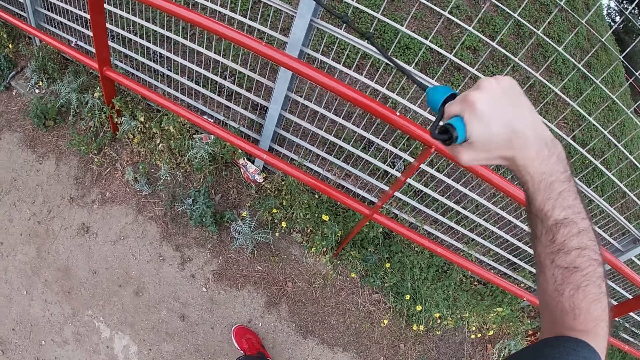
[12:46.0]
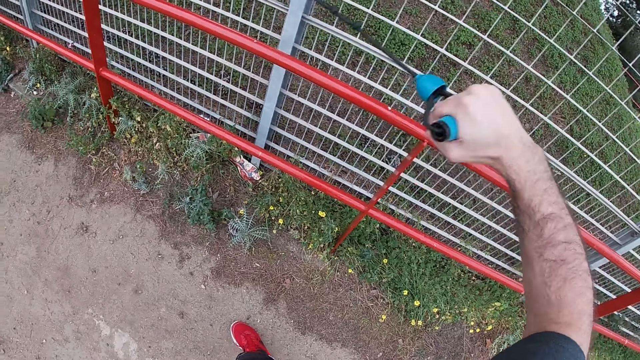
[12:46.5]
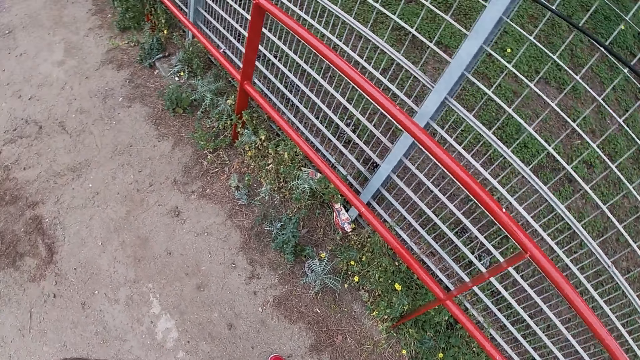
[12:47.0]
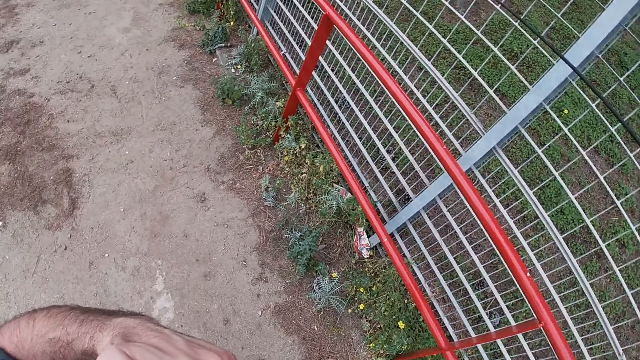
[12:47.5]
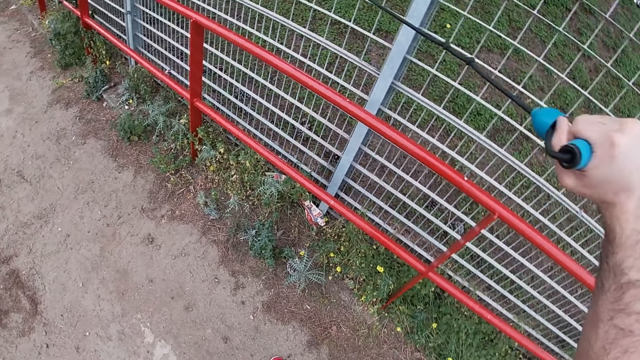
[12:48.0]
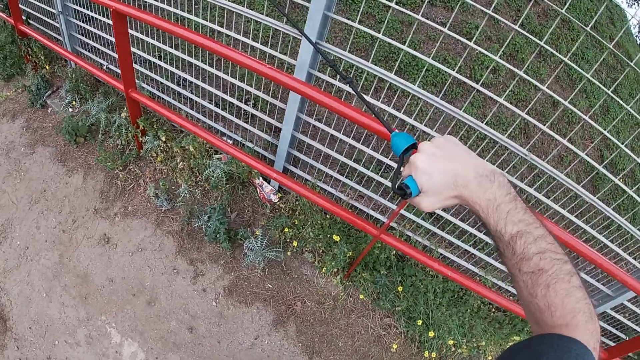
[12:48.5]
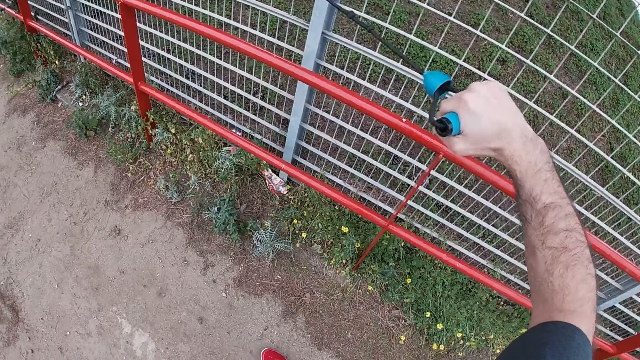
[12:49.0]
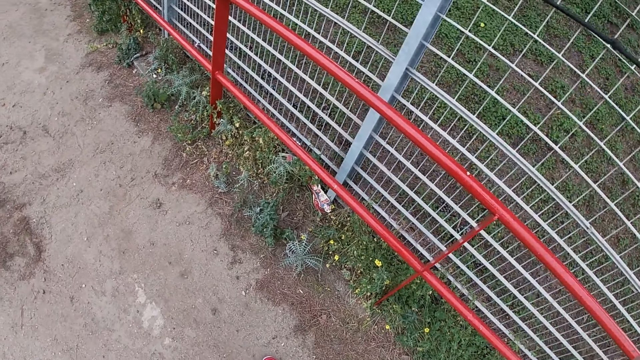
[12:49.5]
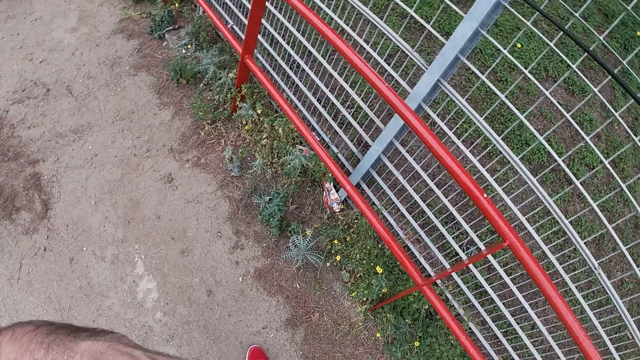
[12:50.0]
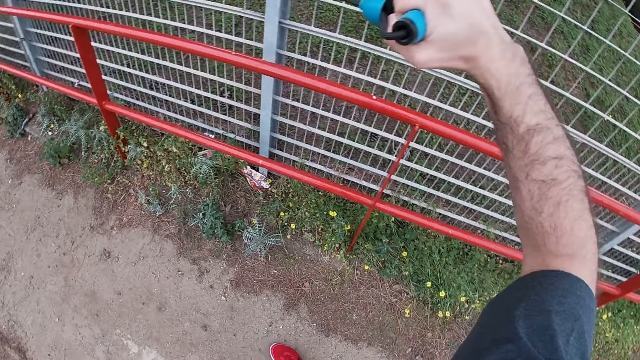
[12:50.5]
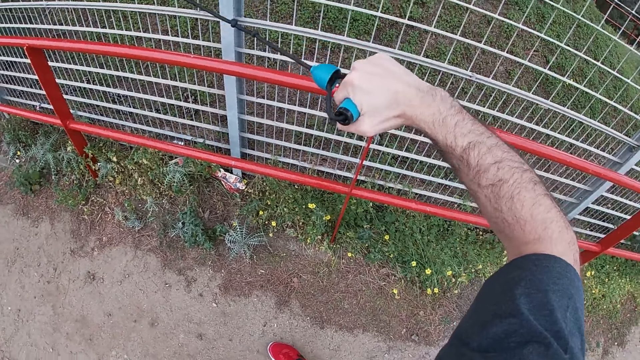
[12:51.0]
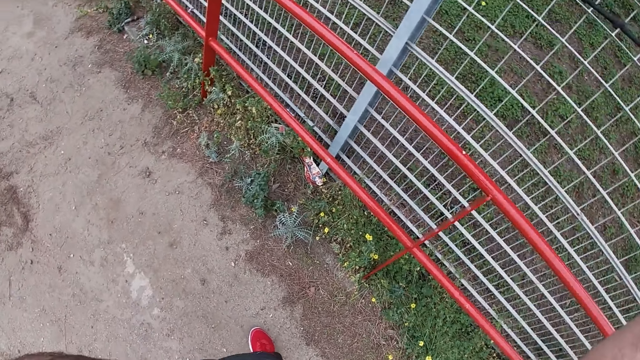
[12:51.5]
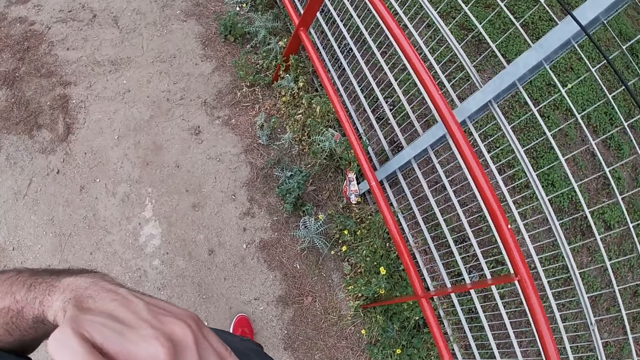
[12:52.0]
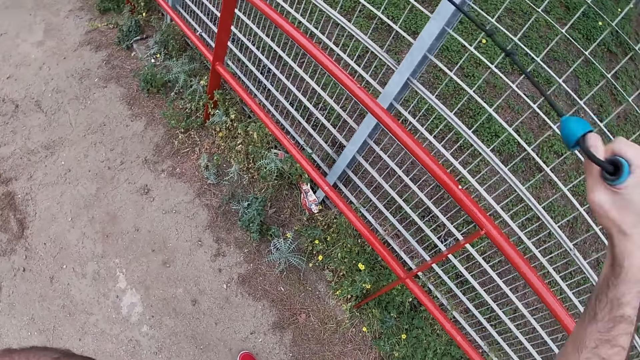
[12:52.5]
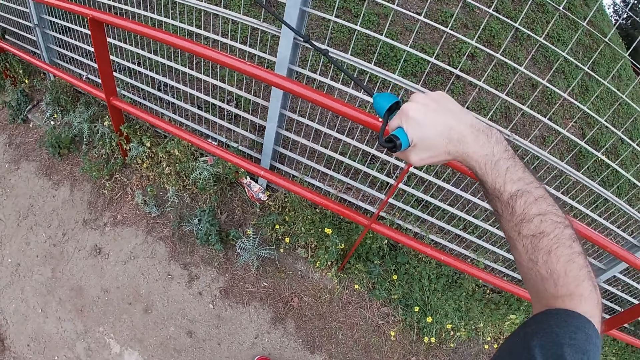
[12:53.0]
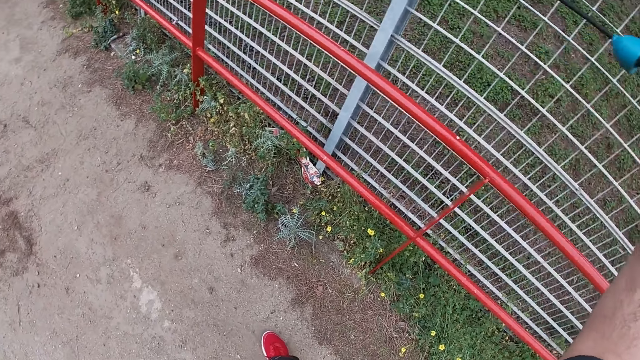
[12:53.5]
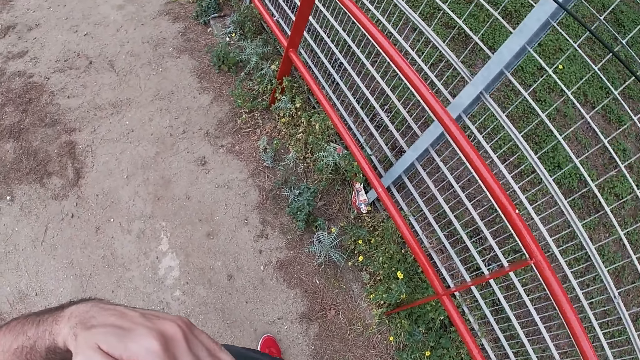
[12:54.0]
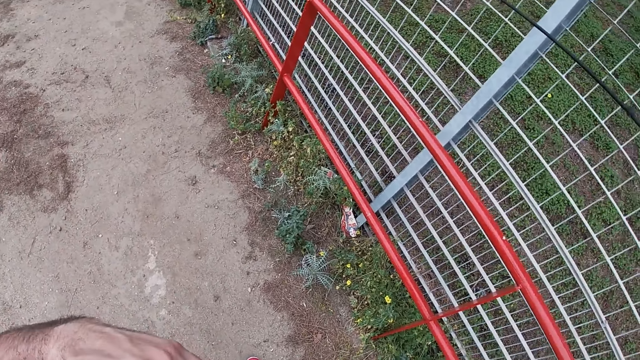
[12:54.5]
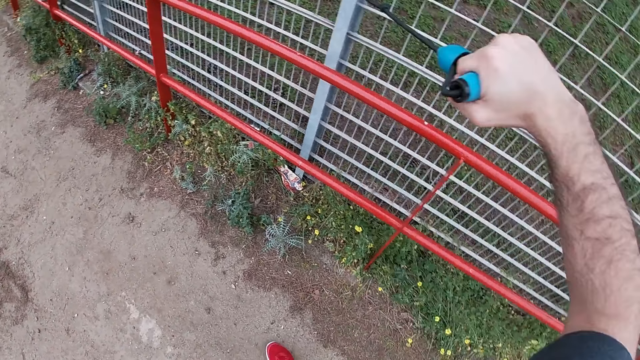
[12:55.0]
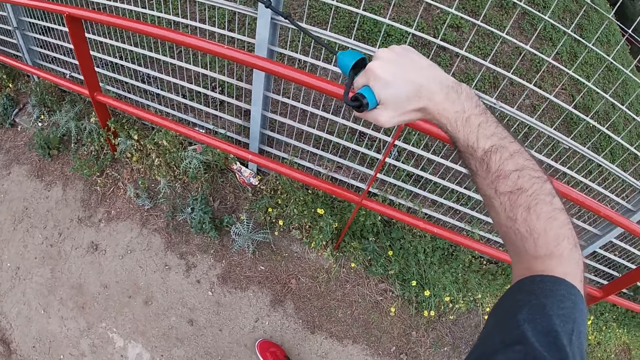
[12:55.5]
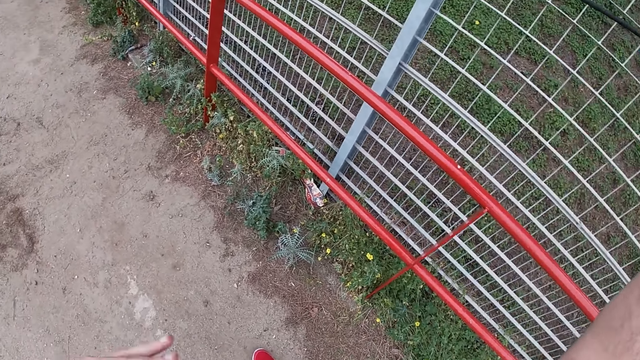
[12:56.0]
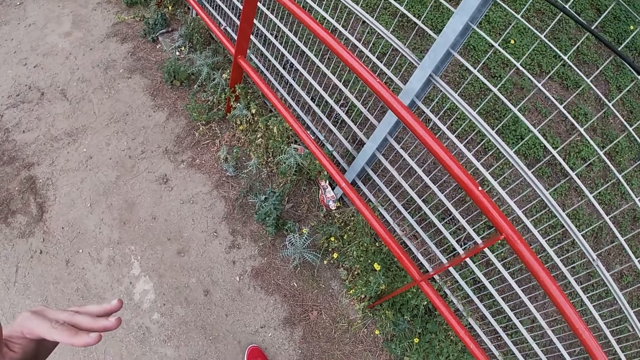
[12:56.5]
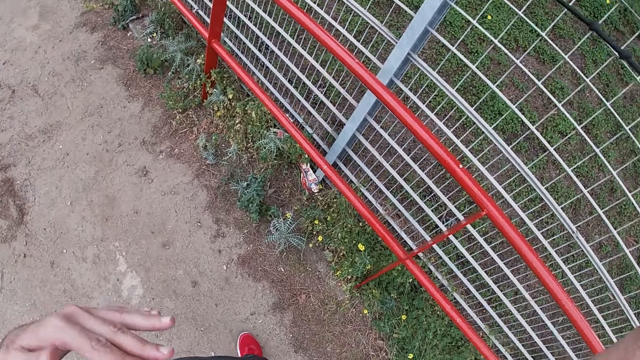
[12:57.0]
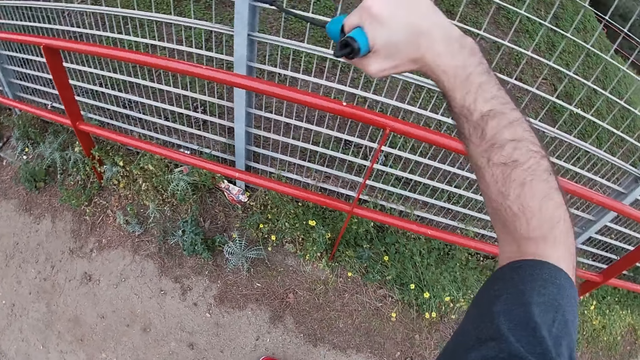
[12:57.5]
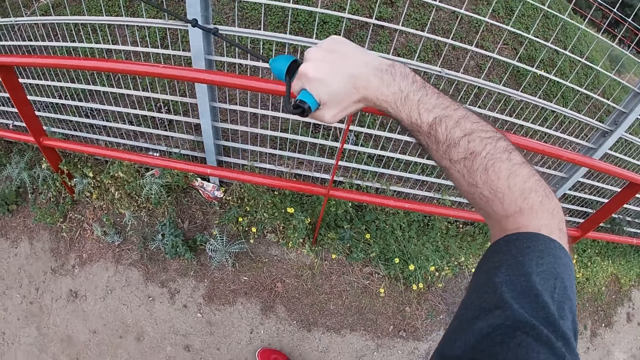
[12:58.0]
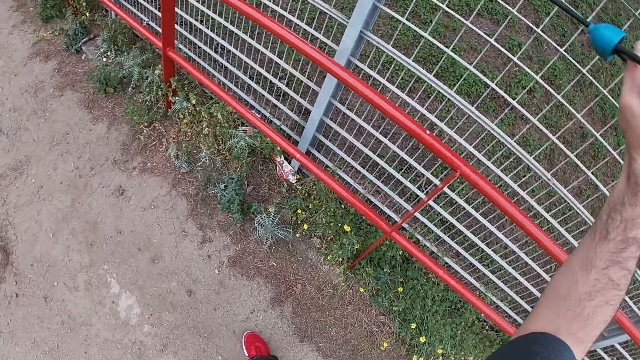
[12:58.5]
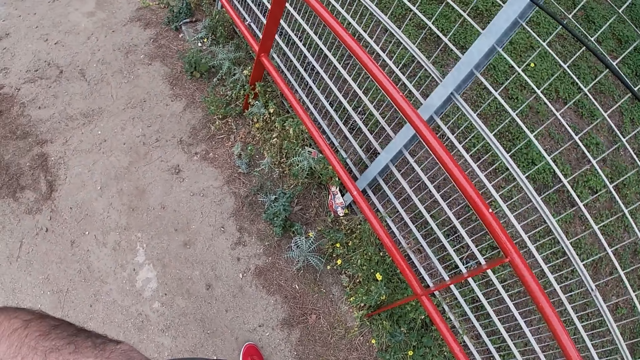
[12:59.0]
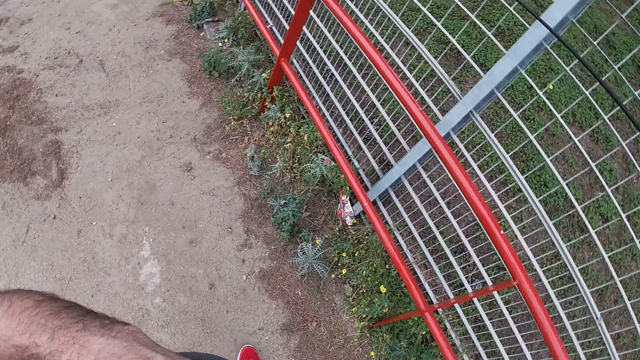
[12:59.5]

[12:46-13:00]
The camera wearer pulls the resistance band with his right hand. He pulls the resistance band repeatedly.

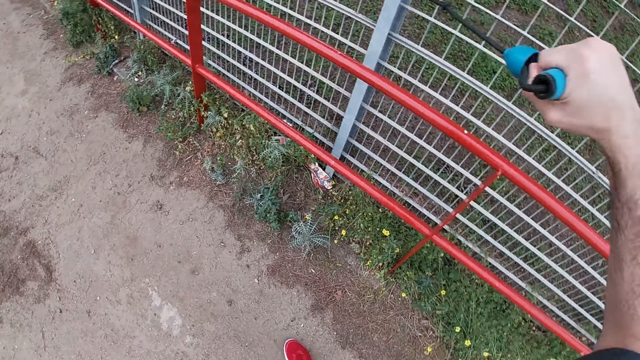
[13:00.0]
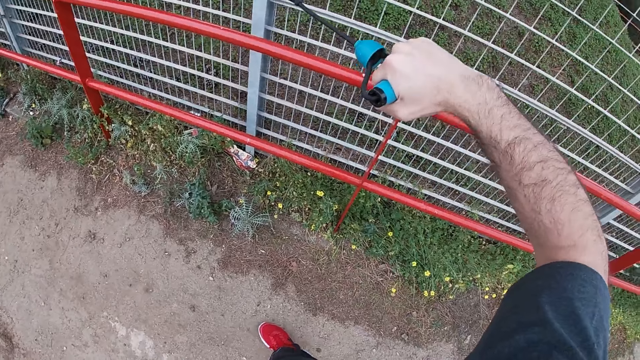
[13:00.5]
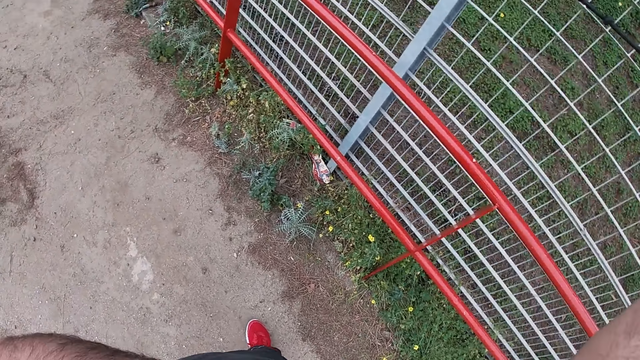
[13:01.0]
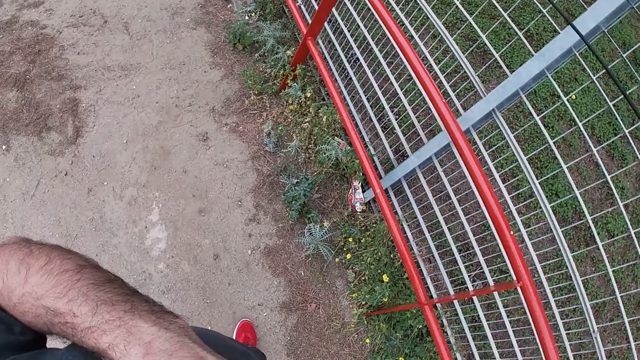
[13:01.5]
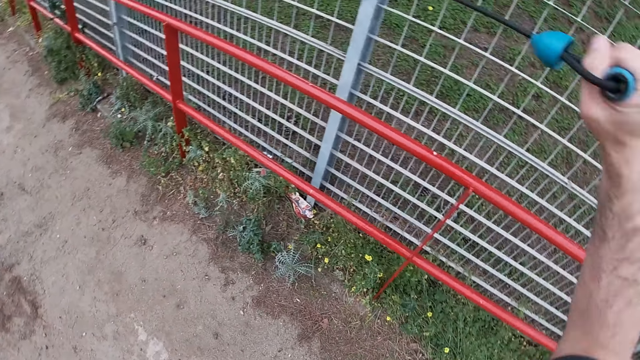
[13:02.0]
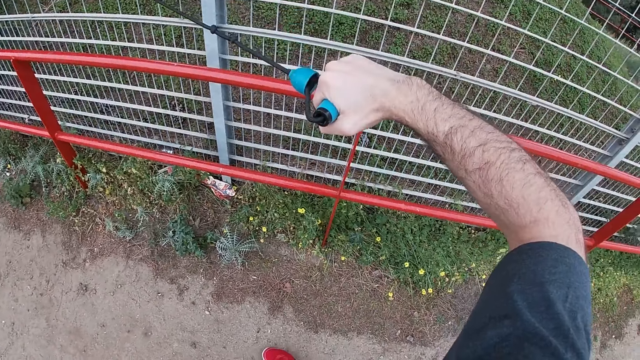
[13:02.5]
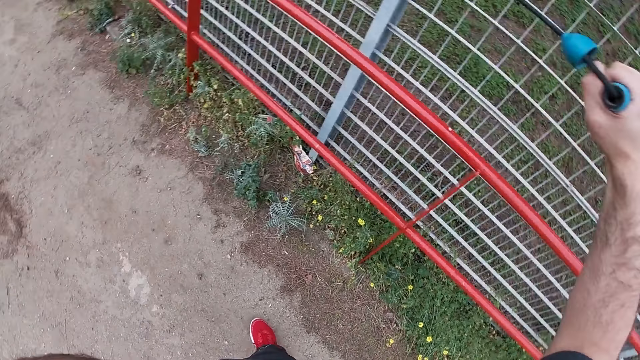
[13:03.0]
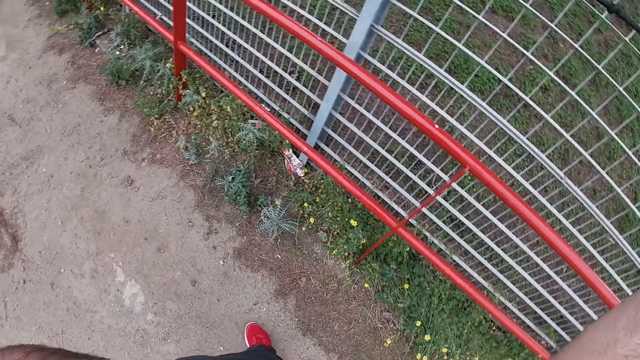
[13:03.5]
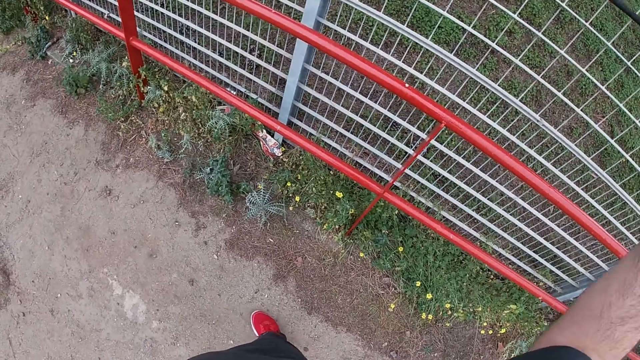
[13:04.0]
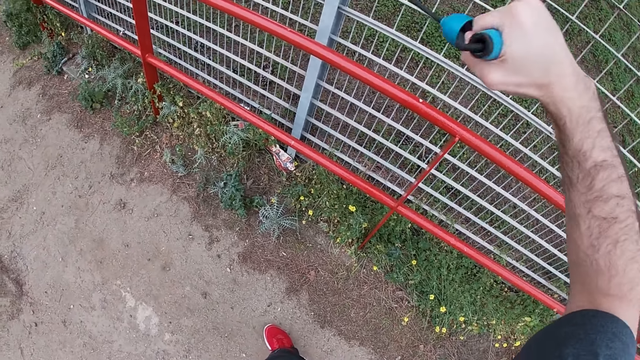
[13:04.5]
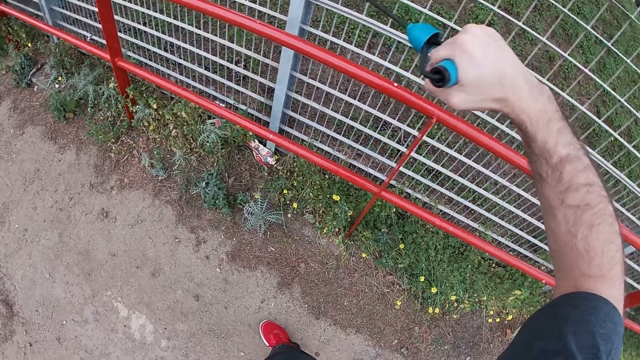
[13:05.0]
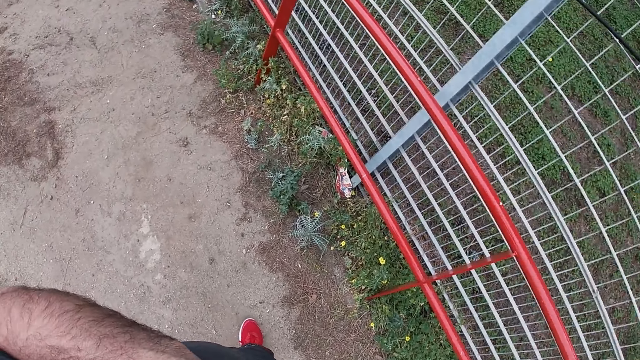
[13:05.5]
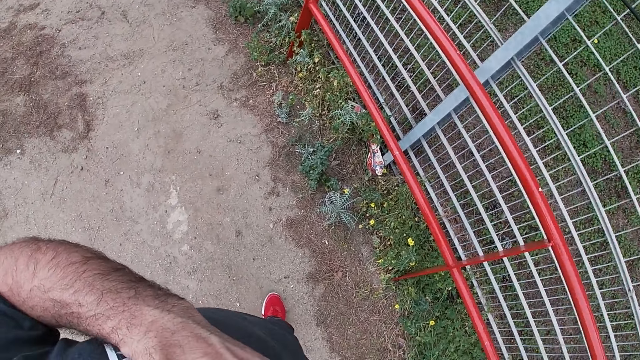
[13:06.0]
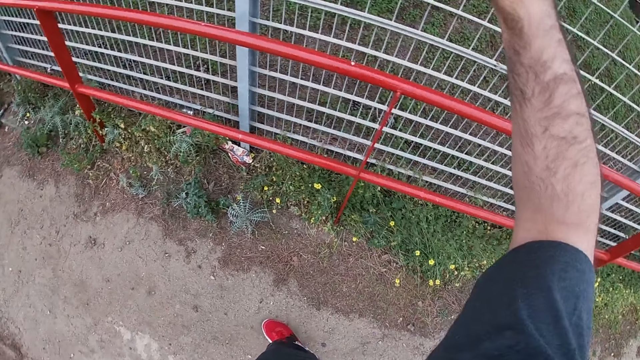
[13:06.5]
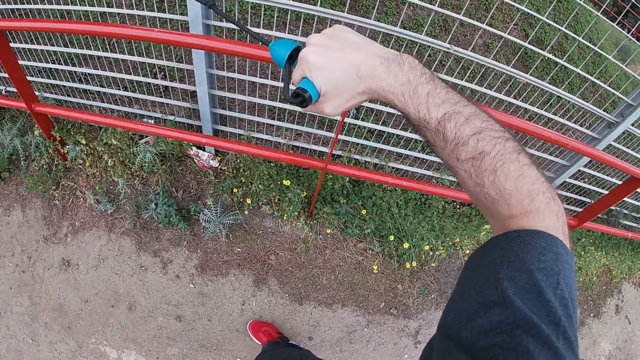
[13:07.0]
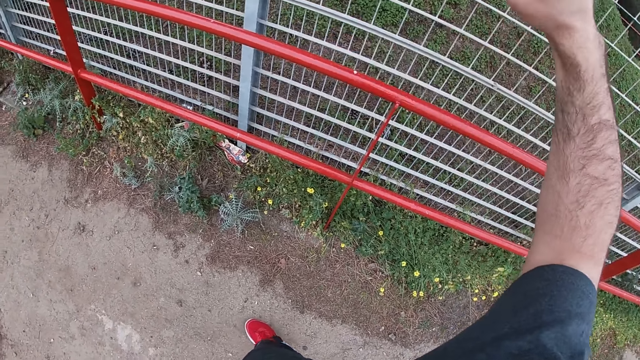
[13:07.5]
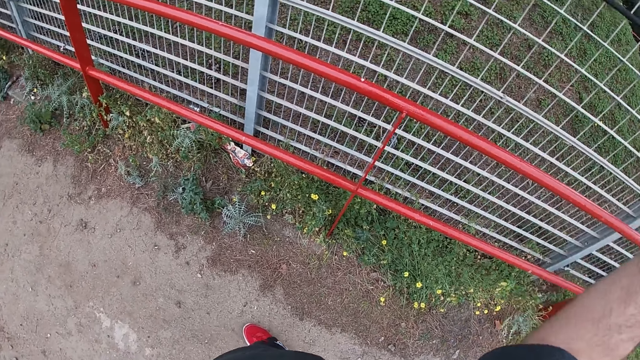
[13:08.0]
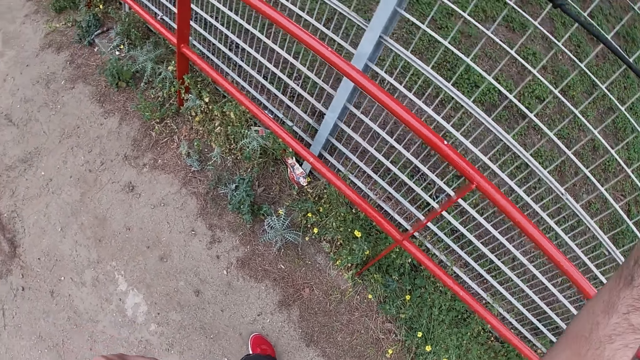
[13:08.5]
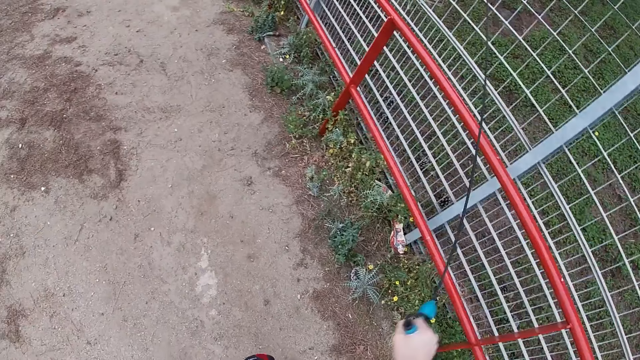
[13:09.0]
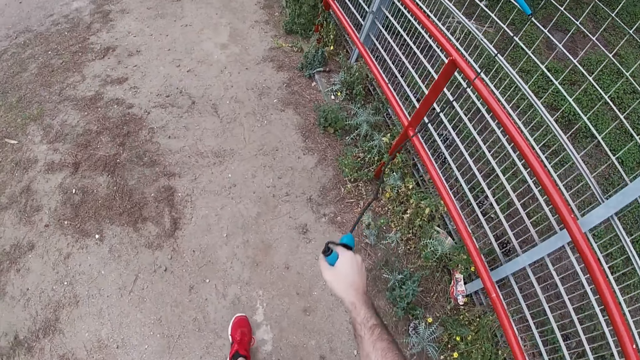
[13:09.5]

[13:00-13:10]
The camera wearer pulls the resistance band with his right hand. He pulls the resistance band repeatedly.
